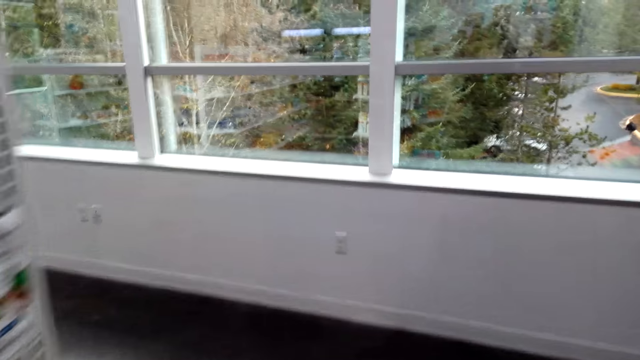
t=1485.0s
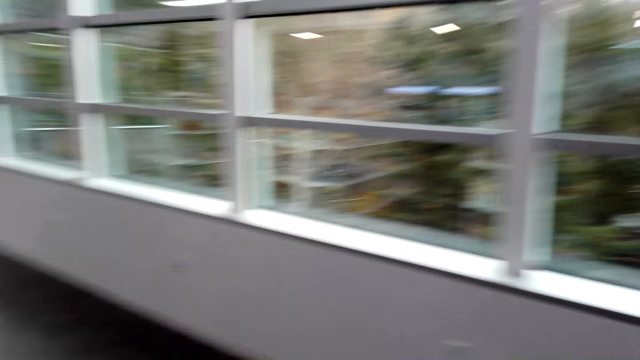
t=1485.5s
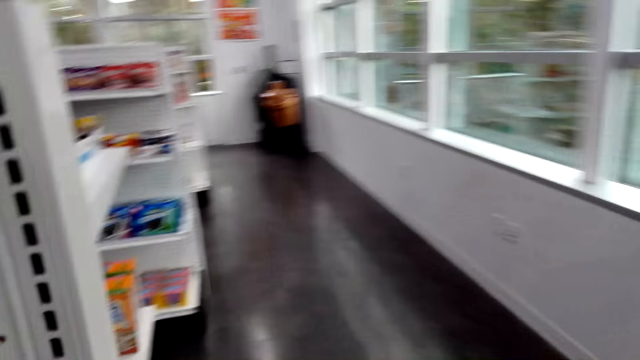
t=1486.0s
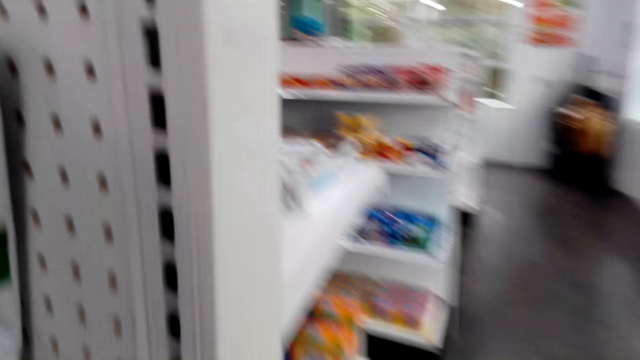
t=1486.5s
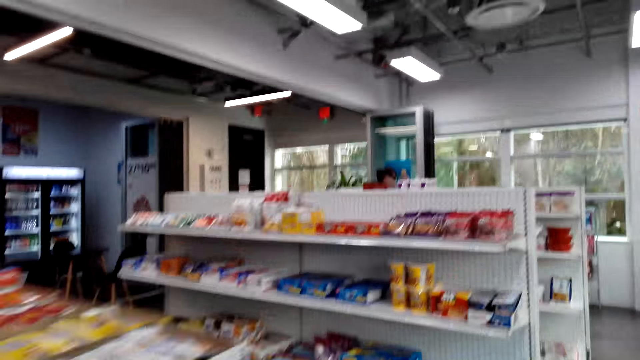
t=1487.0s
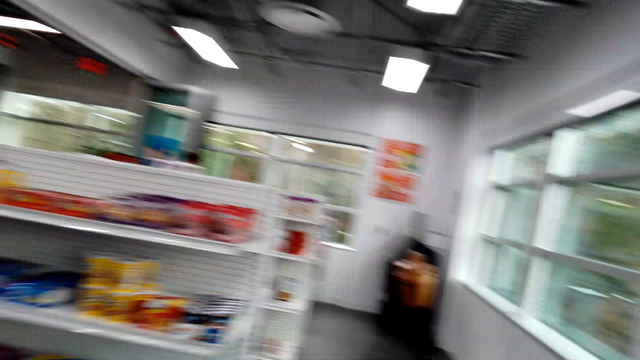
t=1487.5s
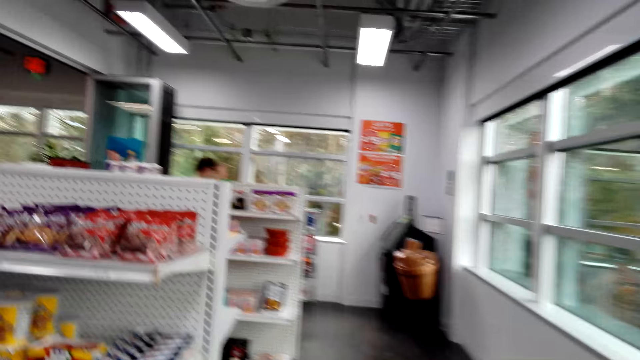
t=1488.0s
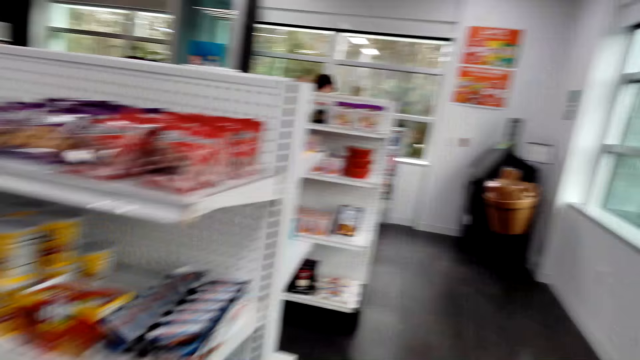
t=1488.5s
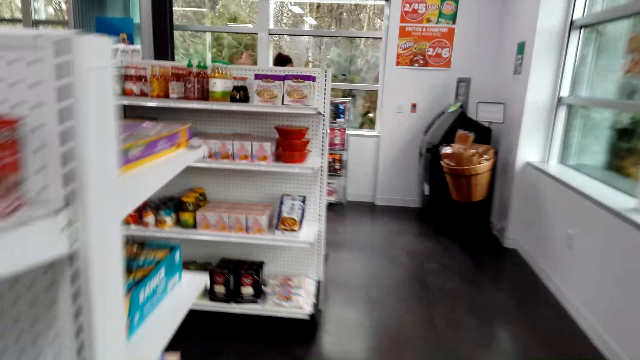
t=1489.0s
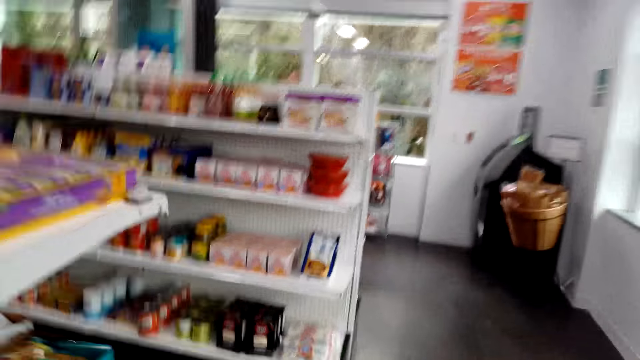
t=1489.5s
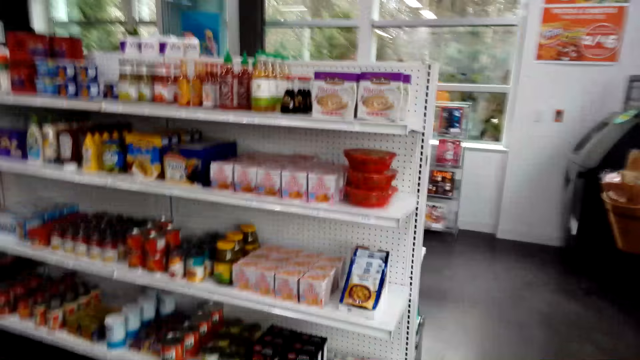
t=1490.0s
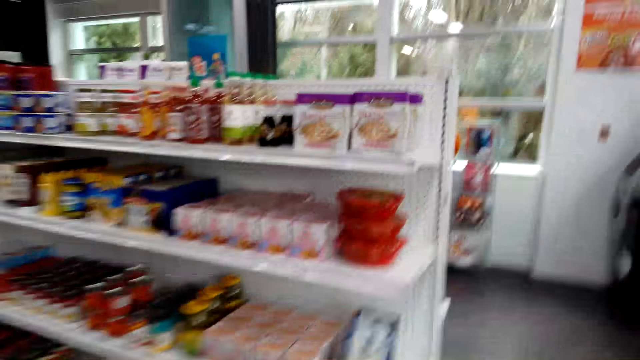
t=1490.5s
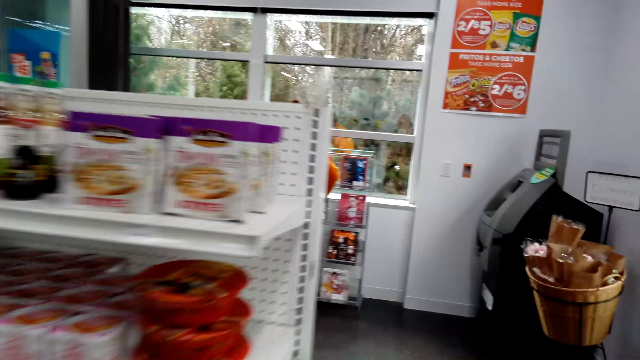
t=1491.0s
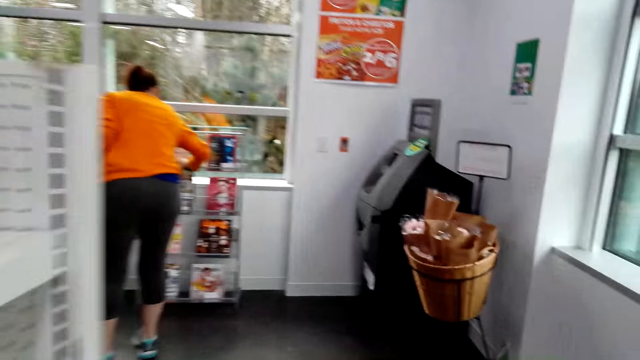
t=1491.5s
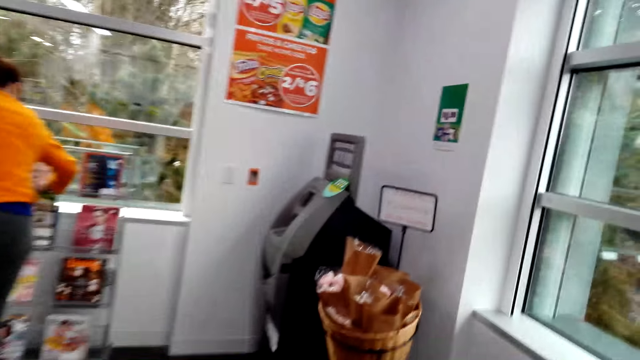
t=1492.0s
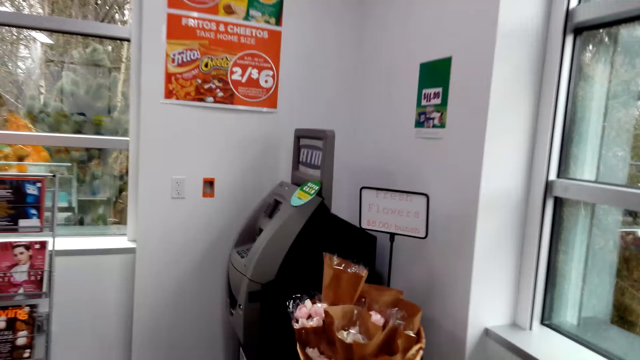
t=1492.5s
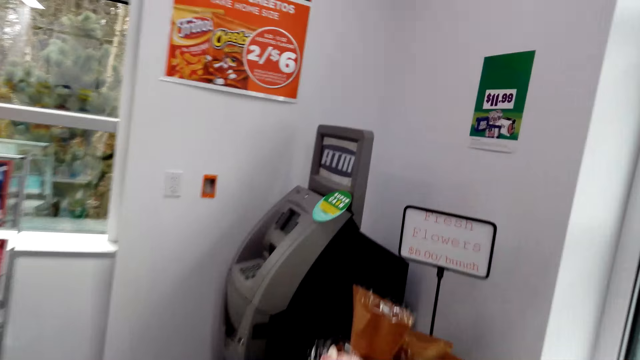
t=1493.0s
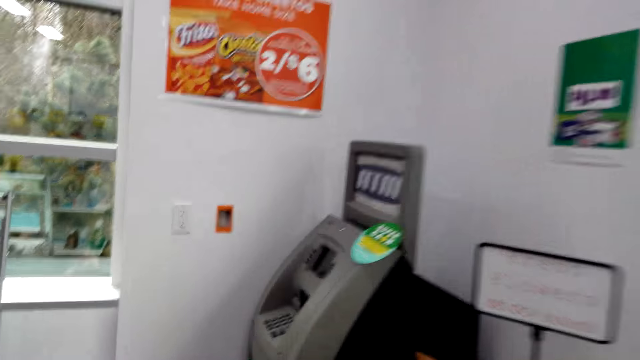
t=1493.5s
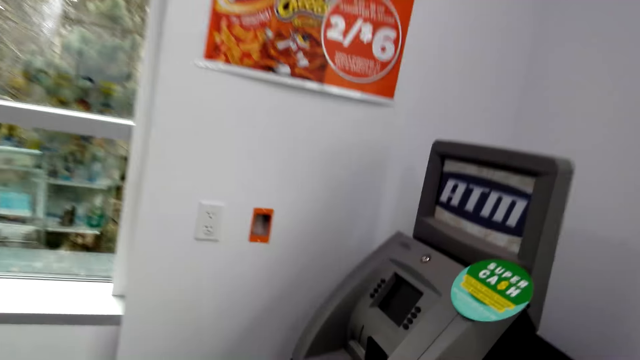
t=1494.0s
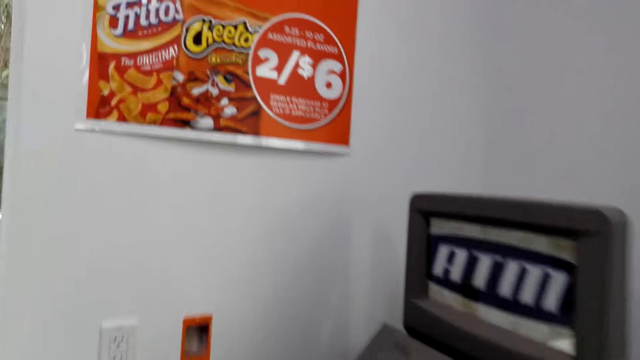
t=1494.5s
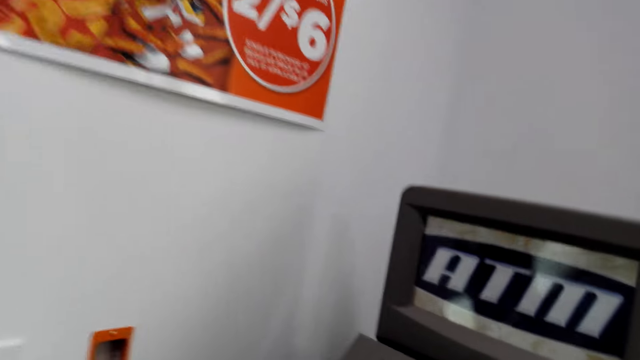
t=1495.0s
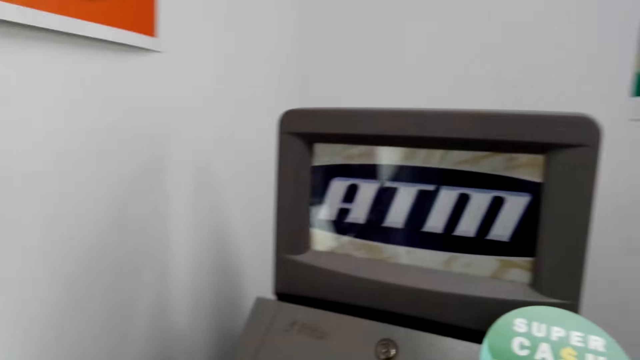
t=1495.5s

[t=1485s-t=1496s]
A woman picks up something.

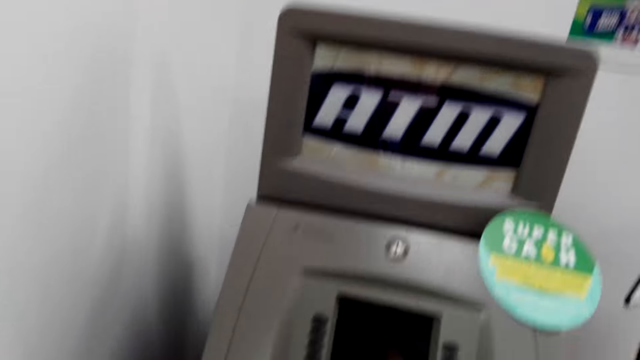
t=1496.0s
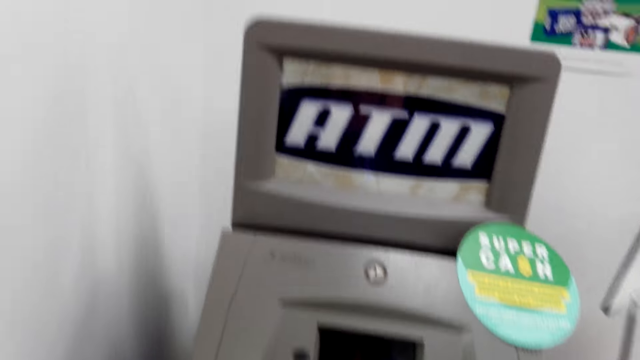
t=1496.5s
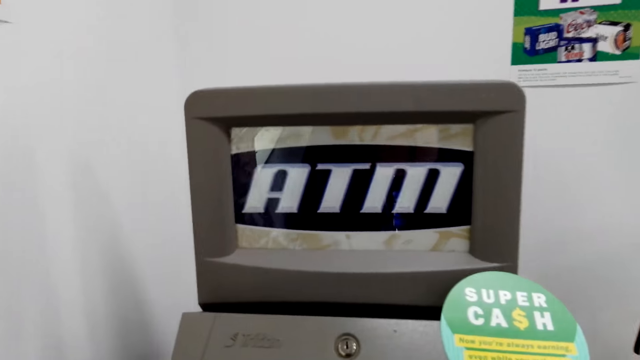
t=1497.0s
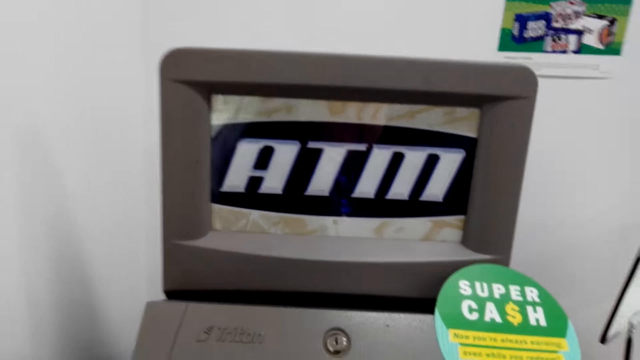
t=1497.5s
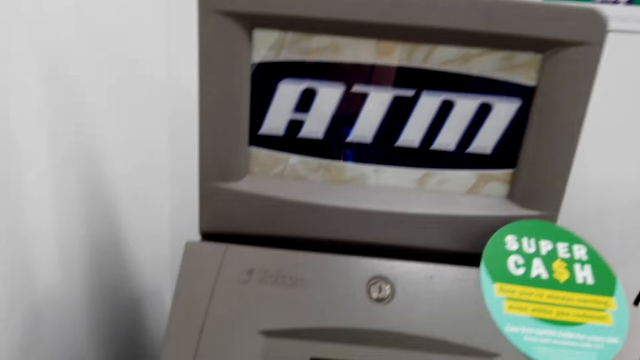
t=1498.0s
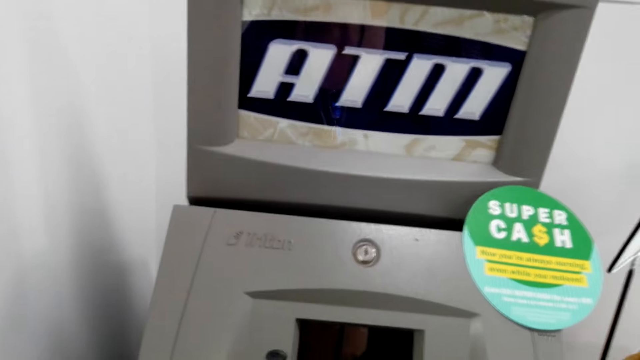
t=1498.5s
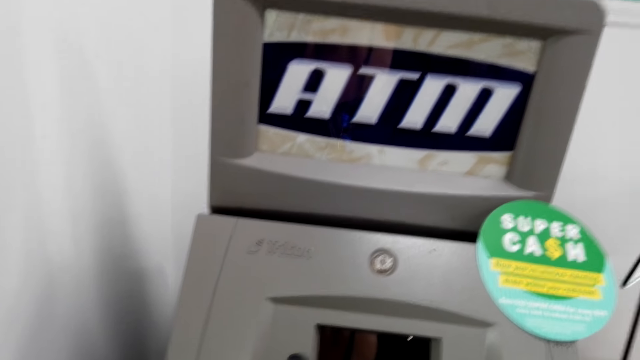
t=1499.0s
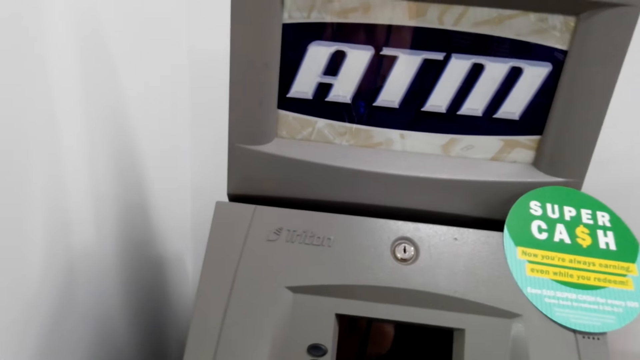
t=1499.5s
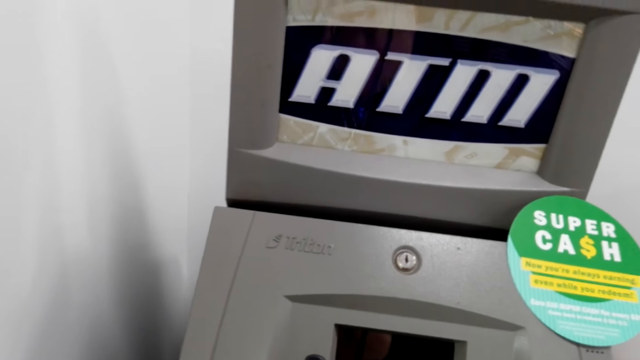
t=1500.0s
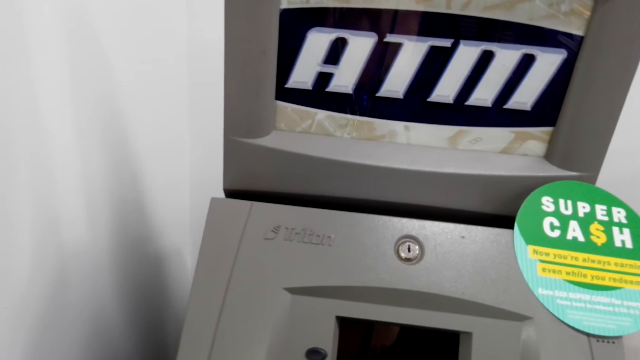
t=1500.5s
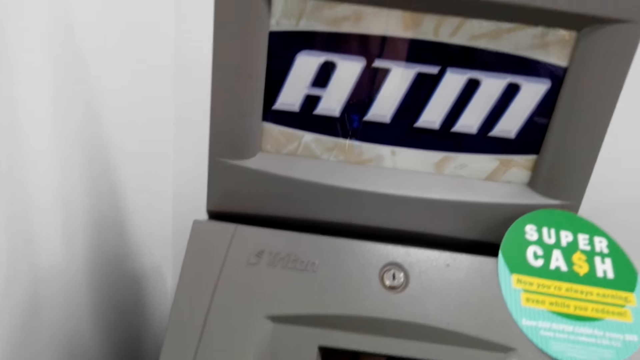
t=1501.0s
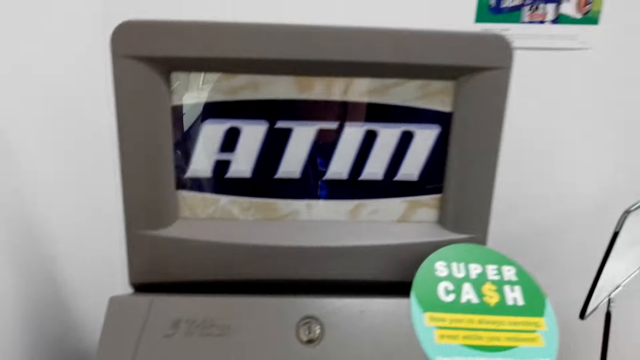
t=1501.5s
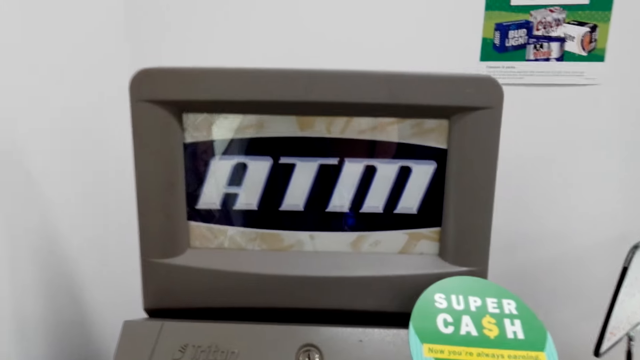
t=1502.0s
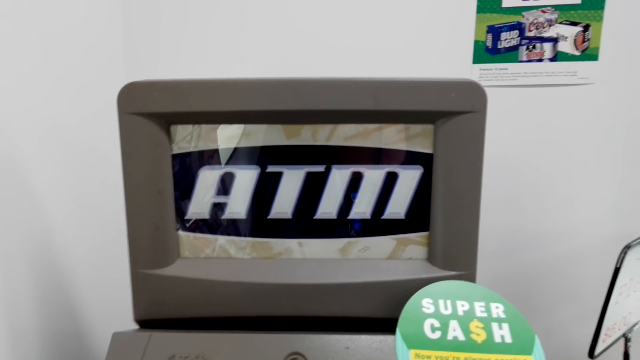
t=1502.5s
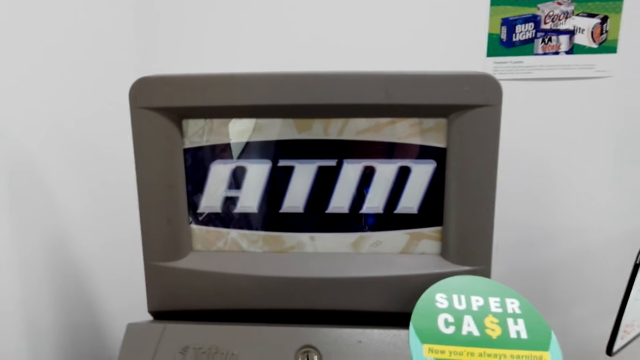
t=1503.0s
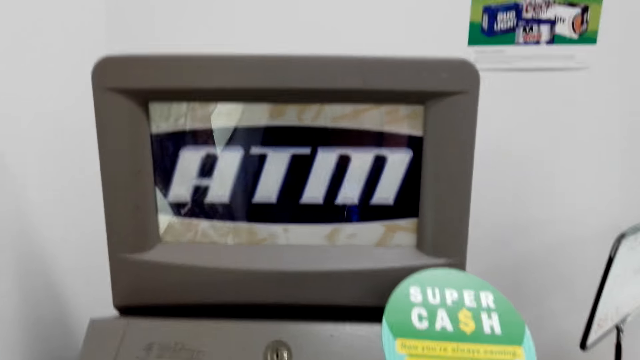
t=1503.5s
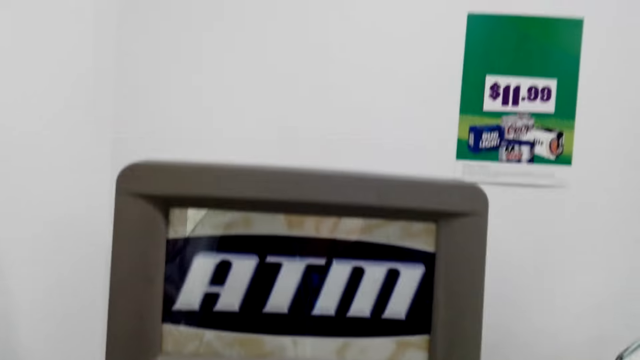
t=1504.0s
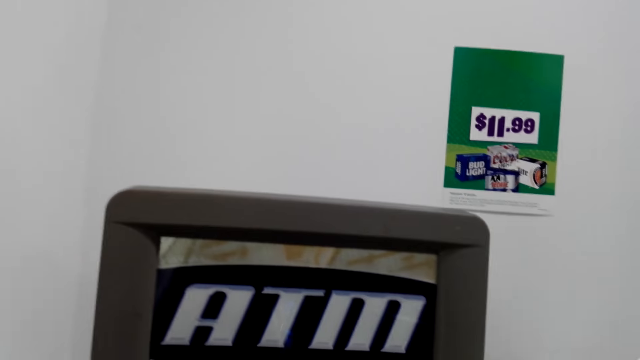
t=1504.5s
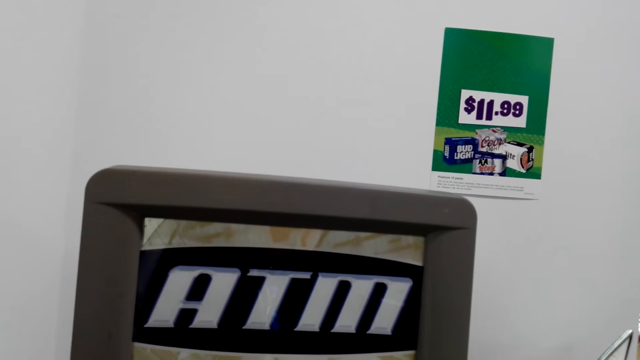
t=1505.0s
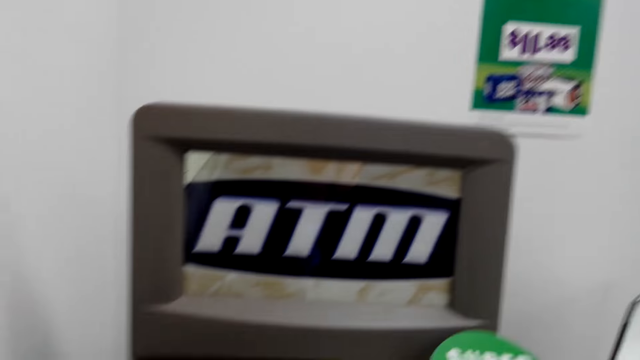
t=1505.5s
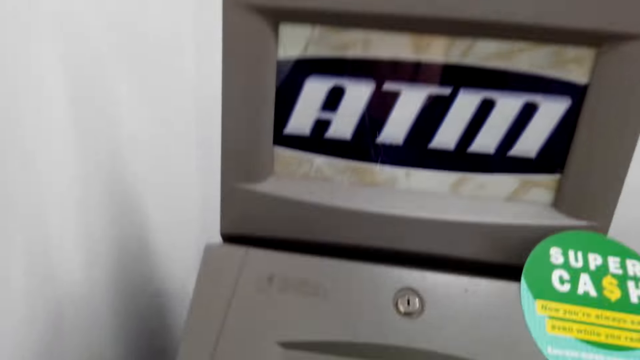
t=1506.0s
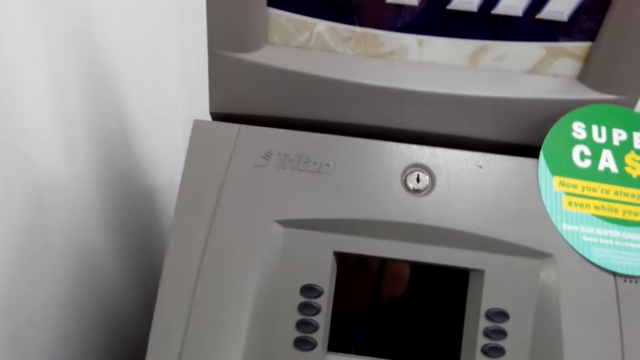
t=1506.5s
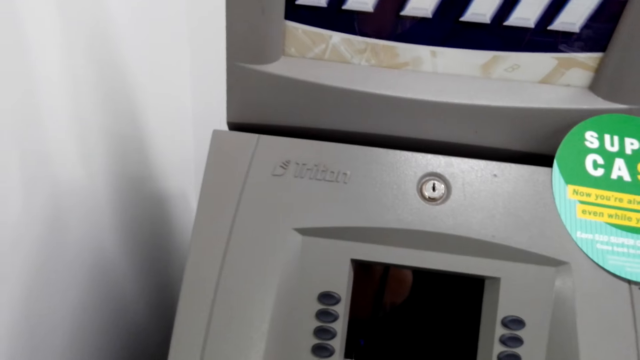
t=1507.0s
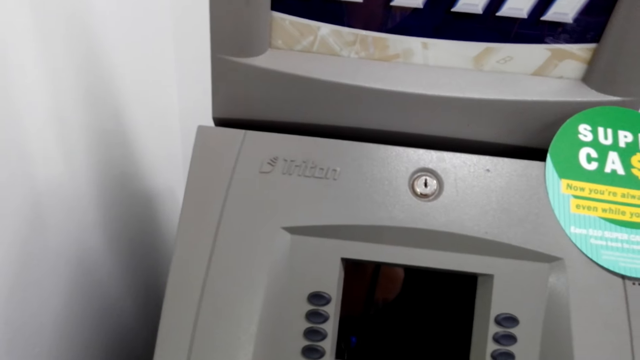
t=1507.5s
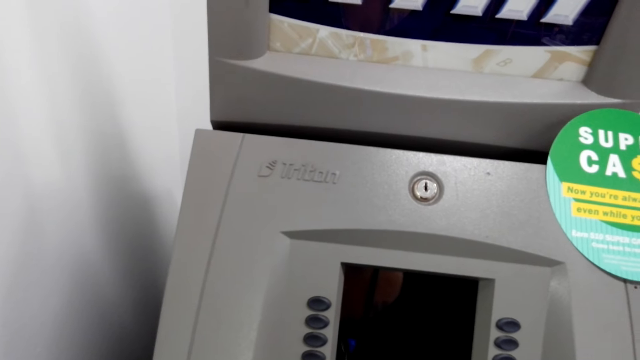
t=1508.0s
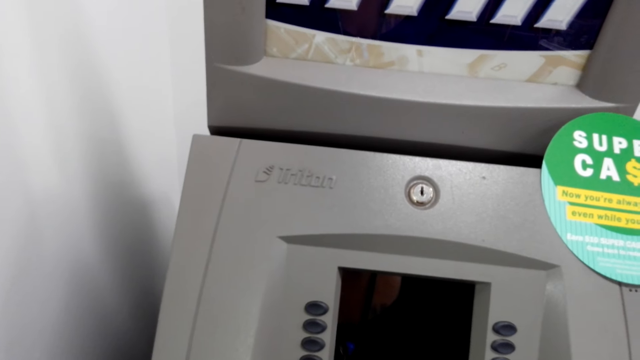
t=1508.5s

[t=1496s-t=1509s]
The camera wearer touches the ATM machine. They use the ATM. They press the ATM.
